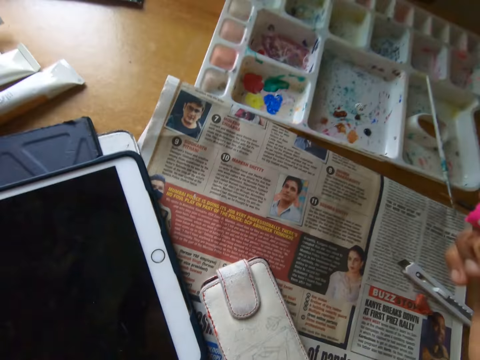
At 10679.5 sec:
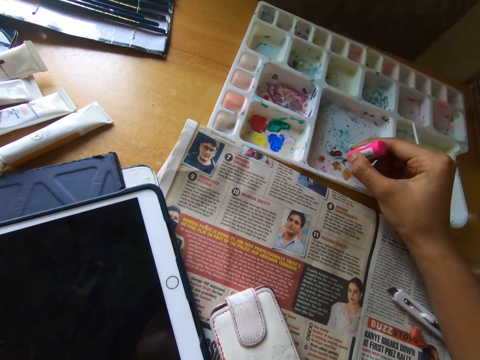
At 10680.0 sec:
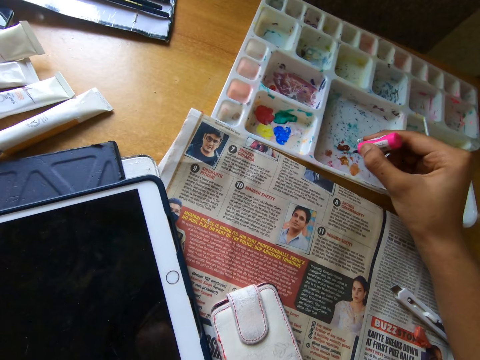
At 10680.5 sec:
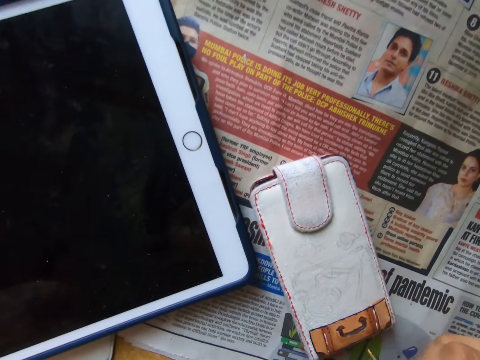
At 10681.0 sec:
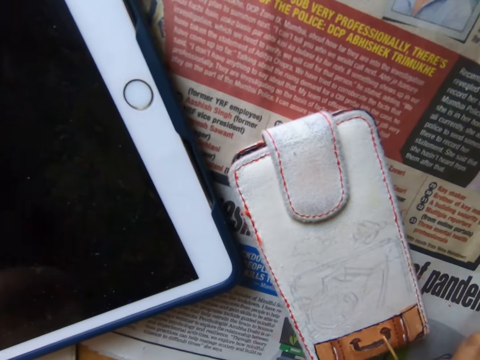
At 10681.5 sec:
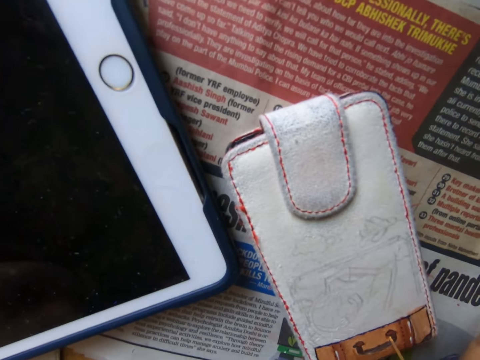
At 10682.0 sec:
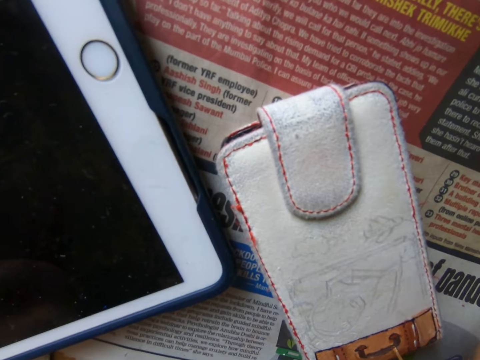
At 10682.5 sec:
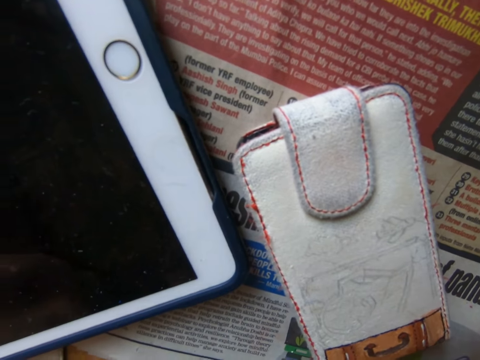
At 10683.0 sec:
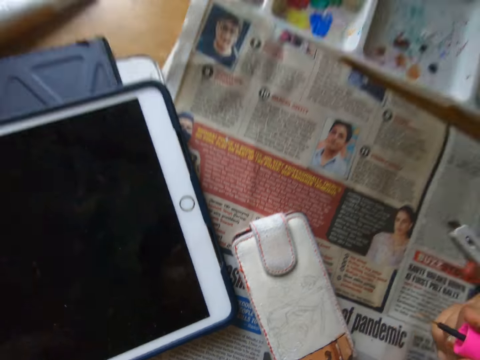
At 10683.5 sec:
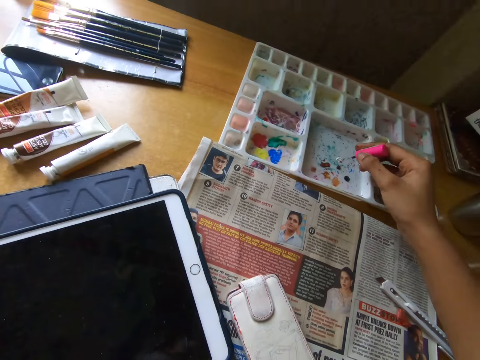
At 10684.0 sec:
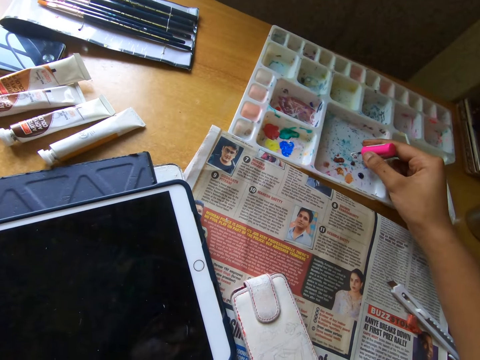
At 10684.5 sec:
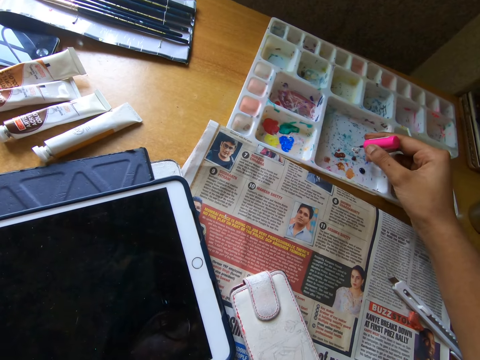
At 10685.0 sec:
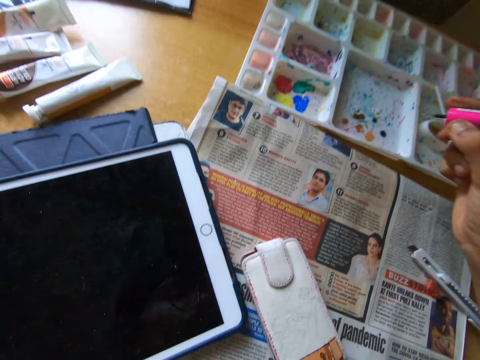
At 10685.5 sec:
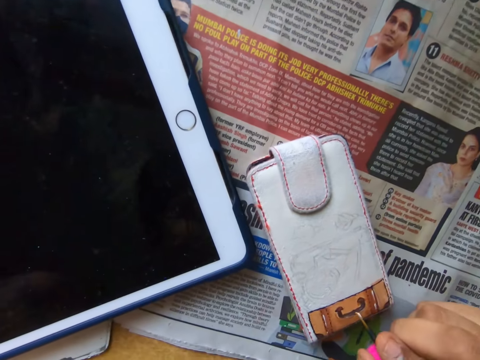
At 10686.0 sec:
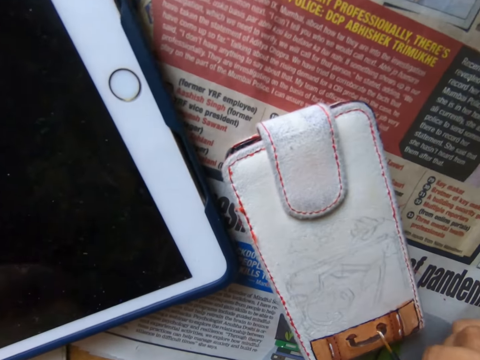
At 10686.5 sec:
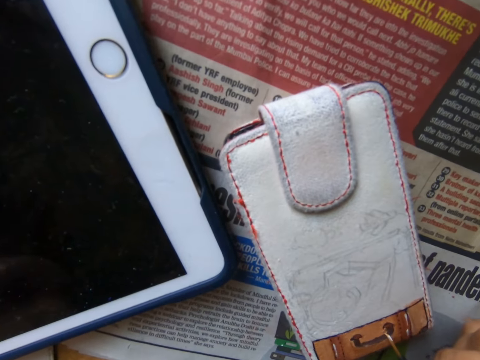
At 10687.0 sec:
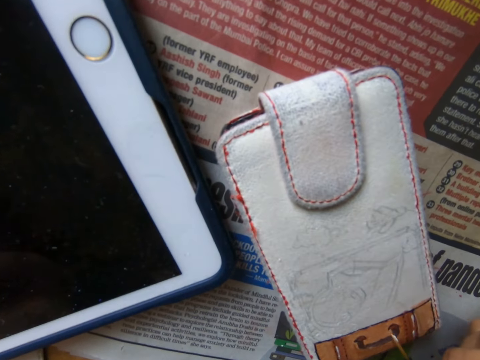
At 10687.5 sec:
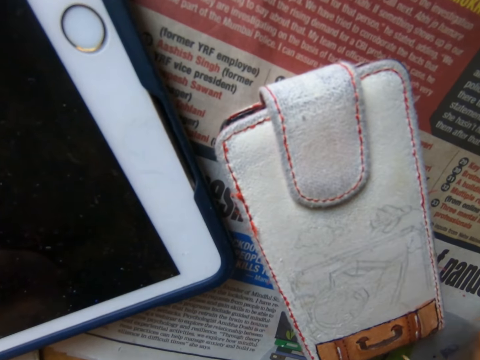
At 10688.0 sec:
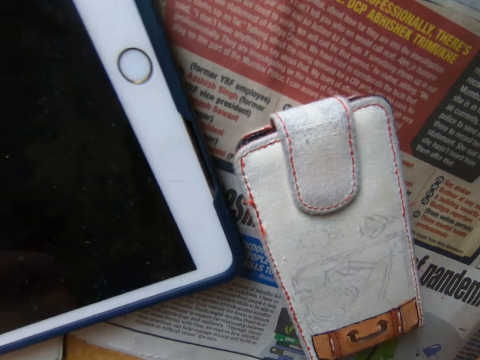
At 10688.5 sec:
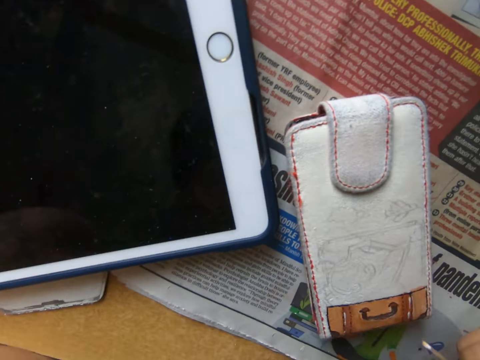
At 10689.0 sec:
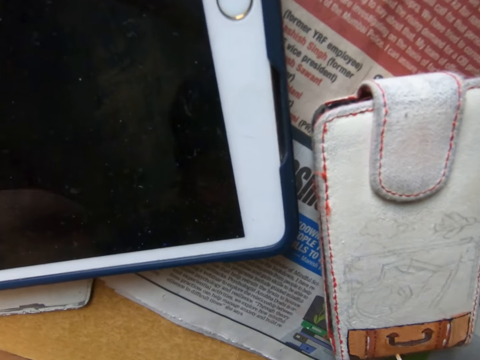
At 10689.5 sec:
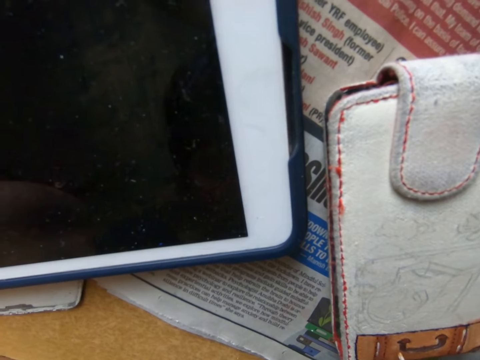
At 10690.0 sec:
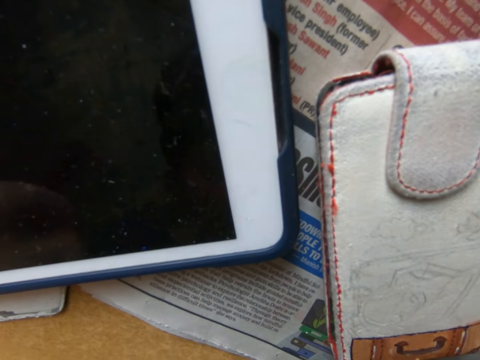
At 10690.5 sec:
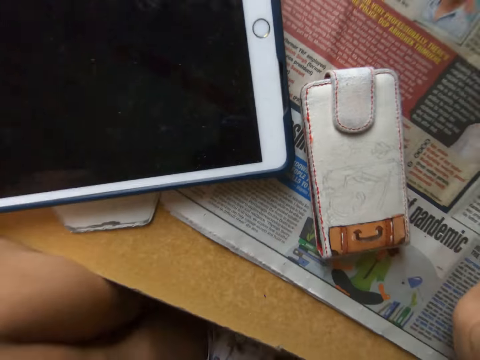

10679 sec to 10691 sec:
The camera wearer takes paint from a paint palette with the brush in his right hand. He paints the pouch on the table with the brush in his right hand. He takes paint from the paint palette with the brush in his right hand. He paints the pouch on the table with the brush in his right hand.

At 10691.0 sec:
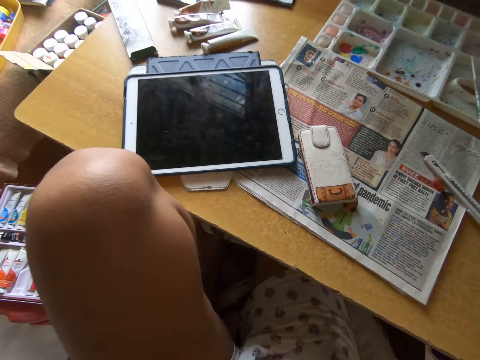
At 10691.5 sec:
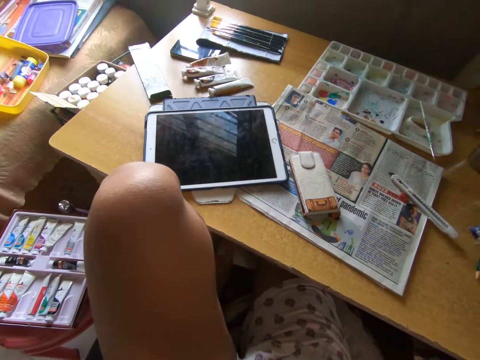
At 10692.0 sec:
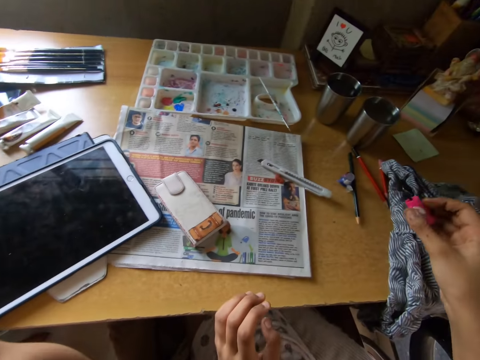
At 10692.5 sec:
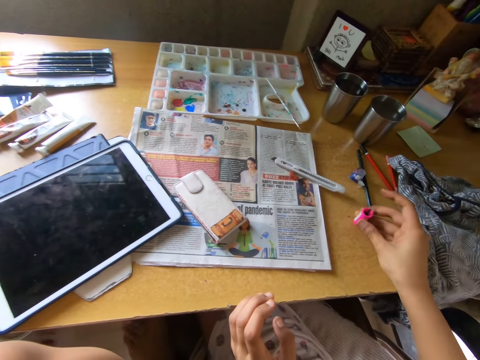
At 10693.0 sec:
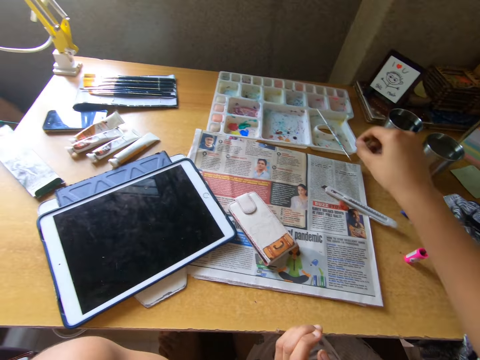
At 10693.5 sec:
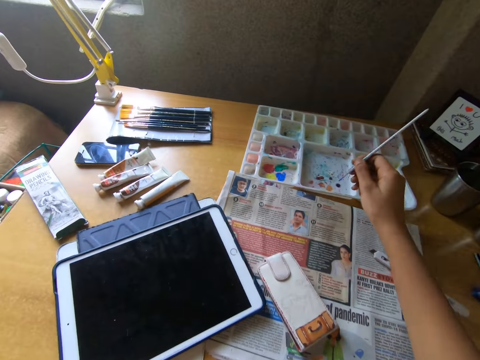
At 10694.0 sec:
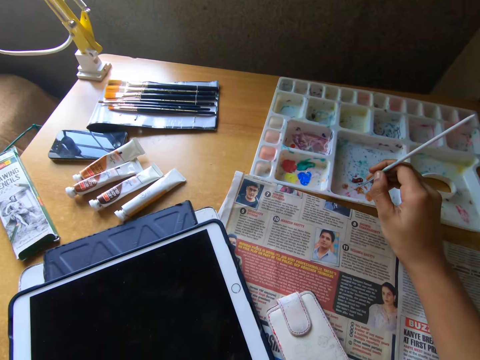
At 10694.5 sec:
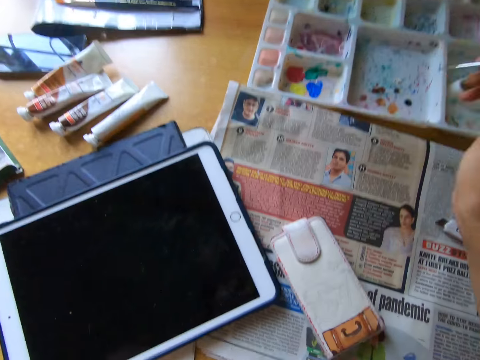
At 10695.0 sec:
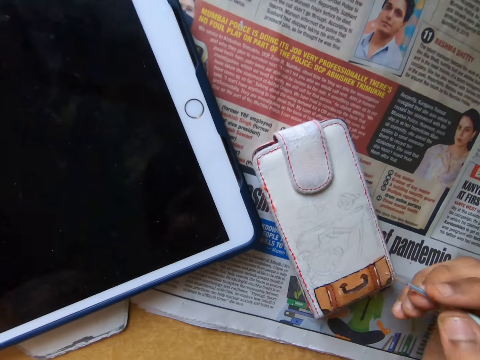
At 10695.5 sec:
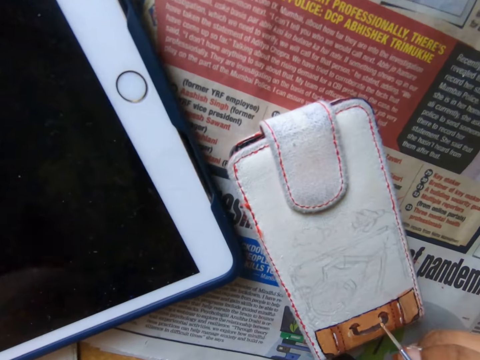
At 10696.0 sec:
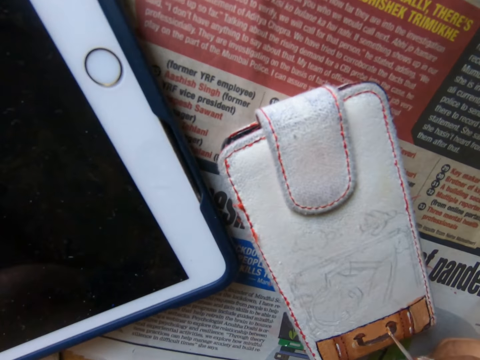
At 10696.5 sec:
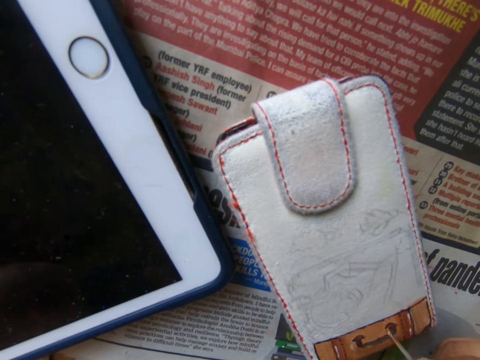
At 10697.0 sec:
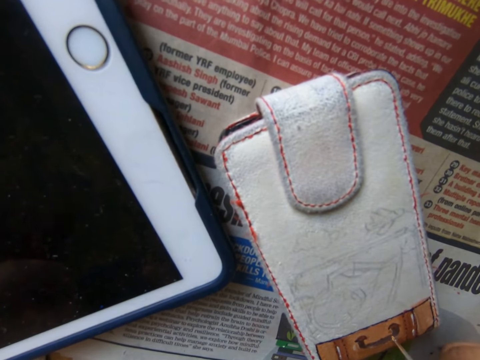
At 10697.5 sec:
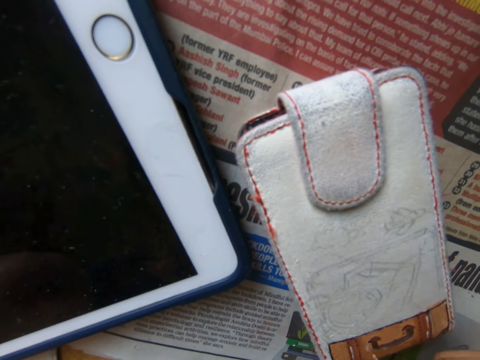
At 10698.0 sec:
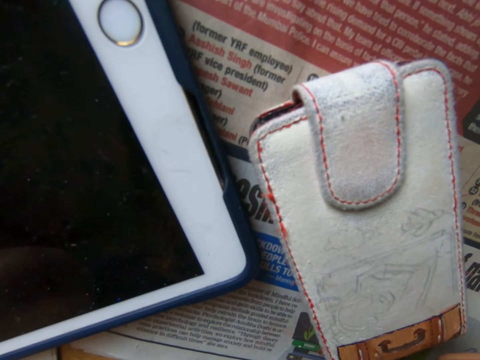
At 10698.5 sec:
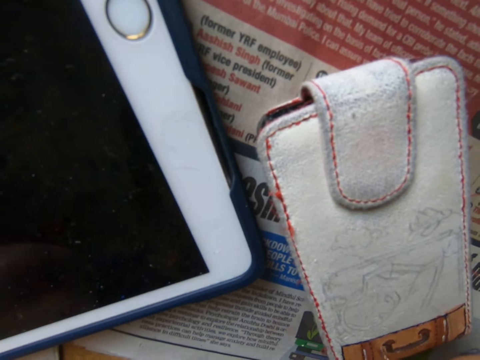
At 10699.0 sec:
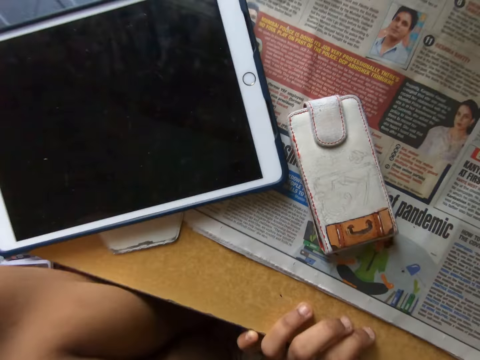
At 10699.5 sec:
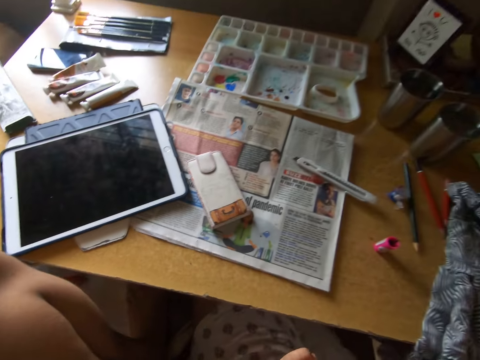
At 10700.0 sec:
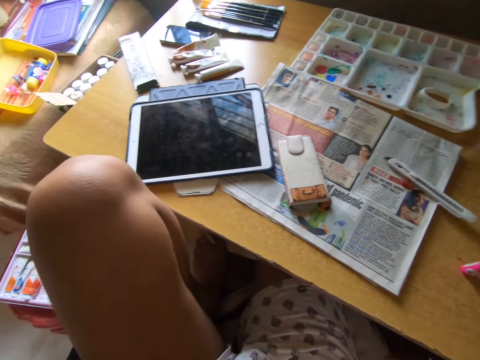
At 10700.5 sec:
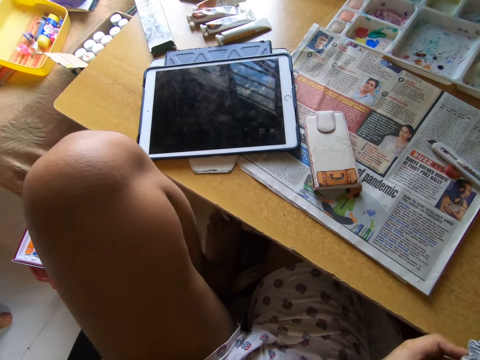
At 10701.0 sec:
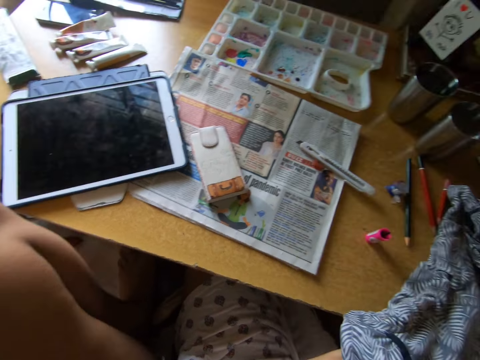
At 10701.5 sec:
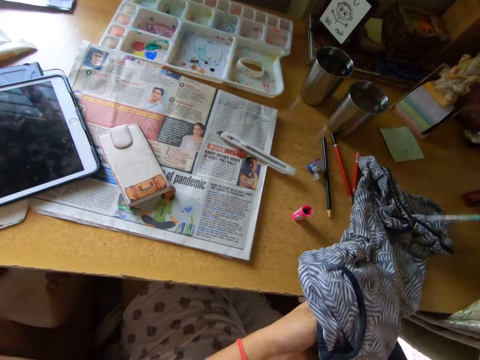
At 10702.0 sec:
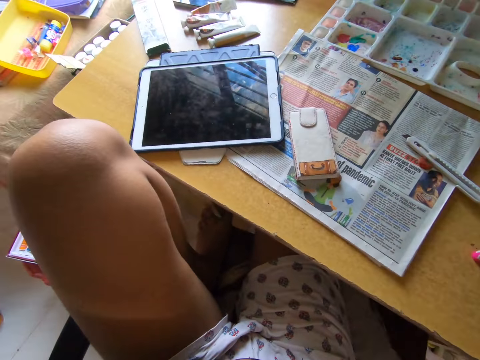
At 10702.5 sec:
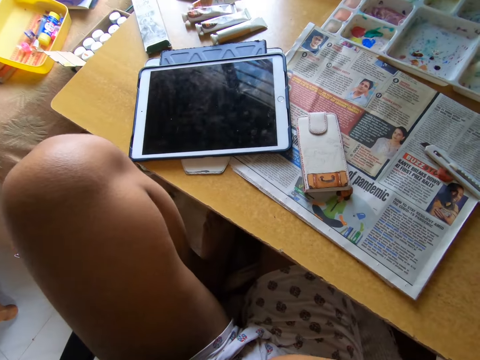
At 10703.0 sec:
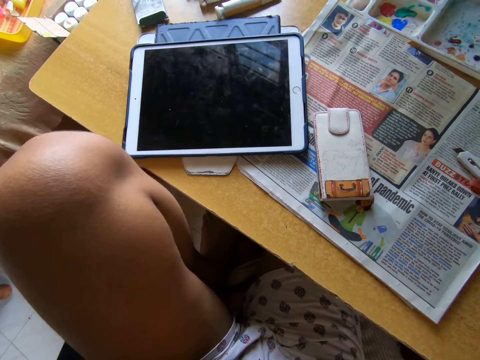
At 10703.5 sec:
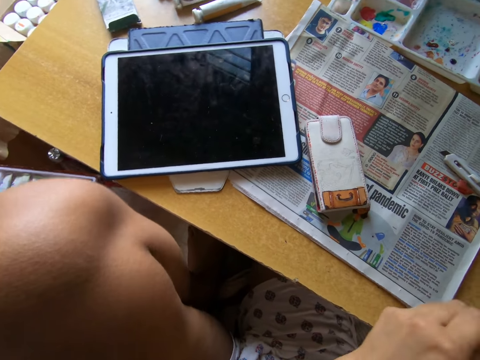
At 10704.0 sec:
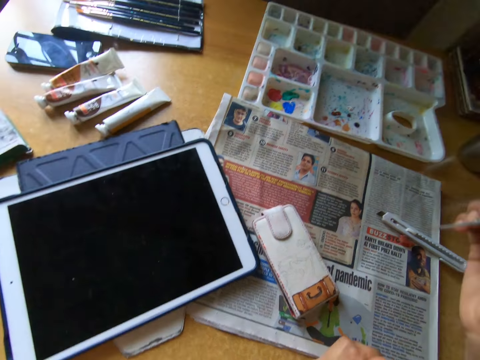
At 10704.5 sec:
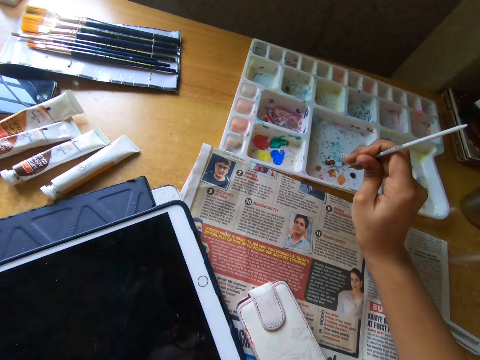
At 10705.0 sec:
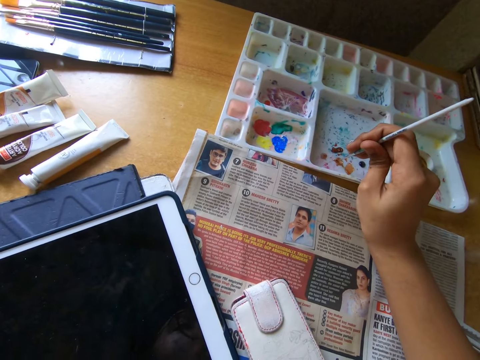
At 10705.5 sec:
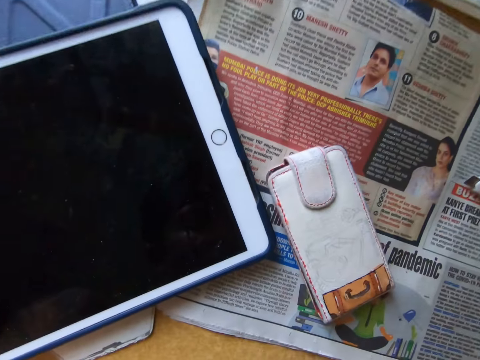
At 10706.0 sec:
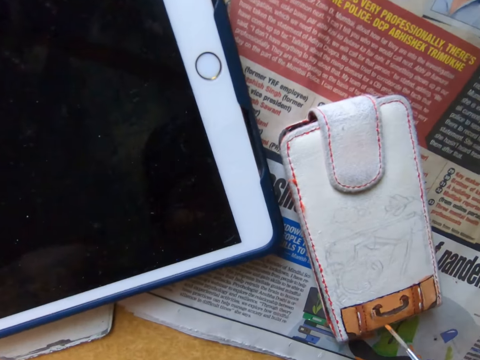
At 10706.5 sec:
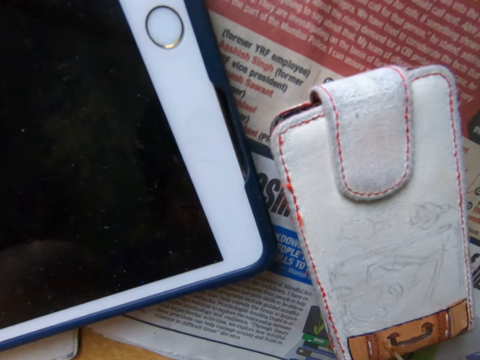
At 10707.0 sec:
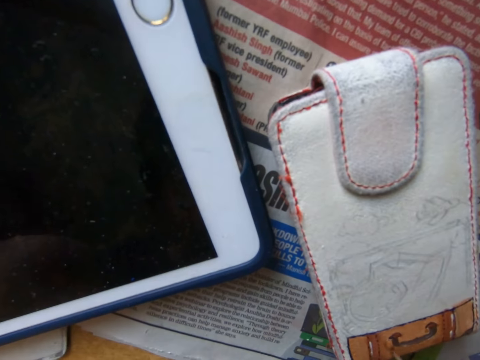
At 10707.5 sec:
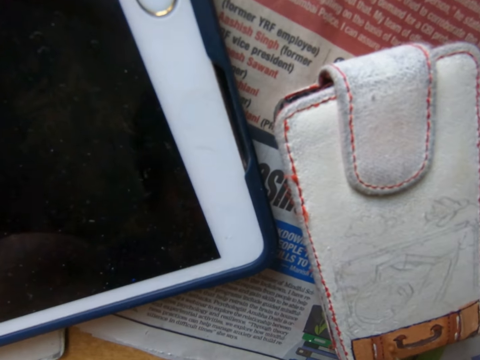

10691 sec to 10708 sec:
The camera wearer looks around a room. He drops the brush on the table with his right hand. He picks up the paintbrush from the paint palette with his right hand. He takes paint from the paint palette with the paintbrush in his right hand. He paints the pouch on the table with the paintbrush in his right hand. He rinses the paintbrush in a mug. He looks around the room. He puts the paintbrush in the cup on the table with his right hand. He wipes the paintbrush with a piece of cloth. He looks around the room. He adjusts the paintbrush with both hands. He takes paint from the paint palette with the paintbrush in his right hand. He paints the pouch on the table with the paintbrush in his right hand.
